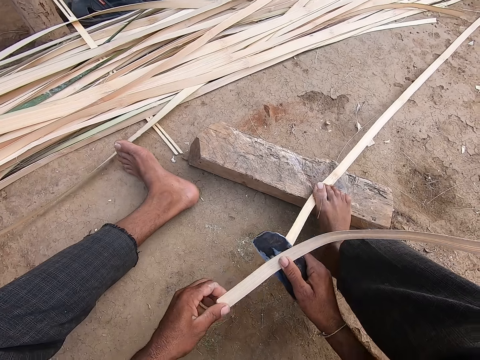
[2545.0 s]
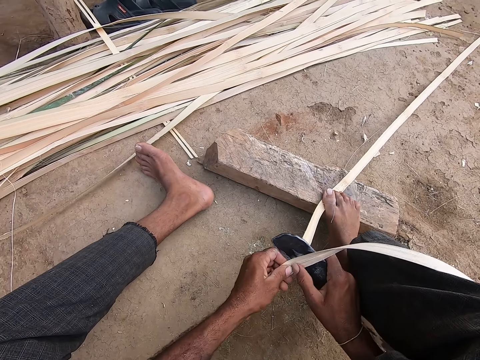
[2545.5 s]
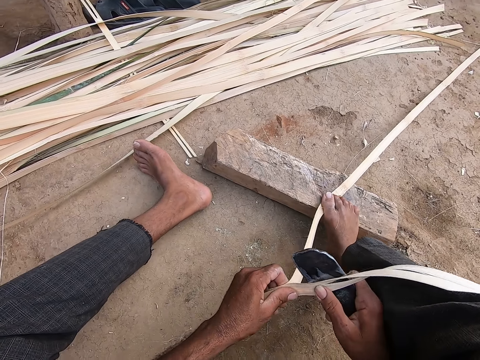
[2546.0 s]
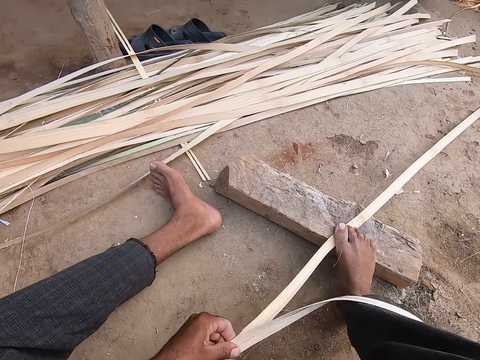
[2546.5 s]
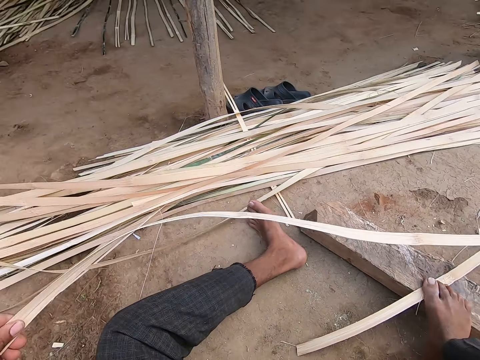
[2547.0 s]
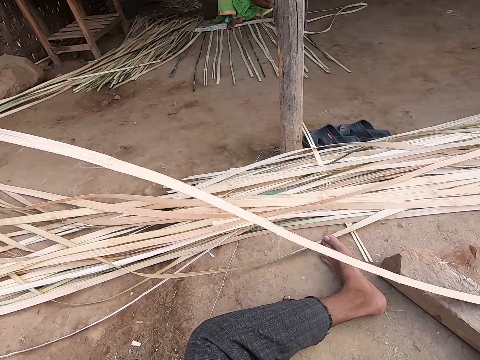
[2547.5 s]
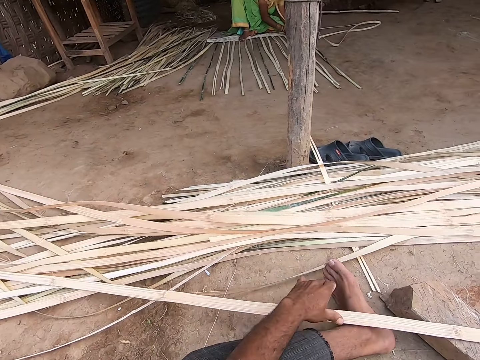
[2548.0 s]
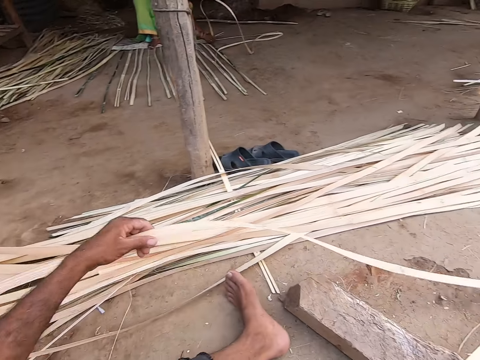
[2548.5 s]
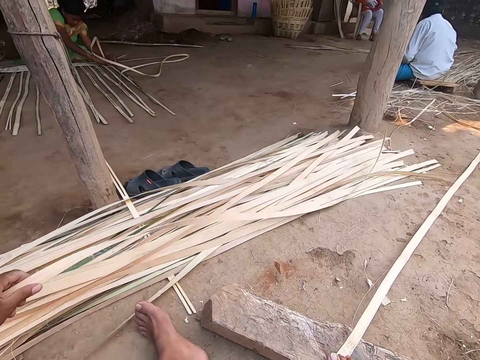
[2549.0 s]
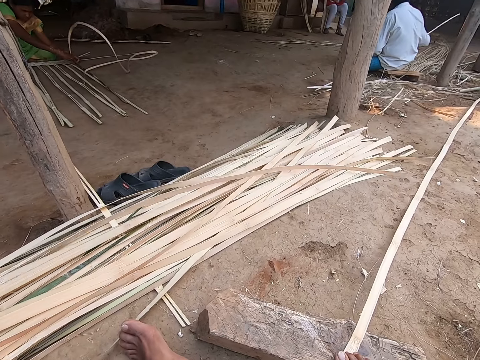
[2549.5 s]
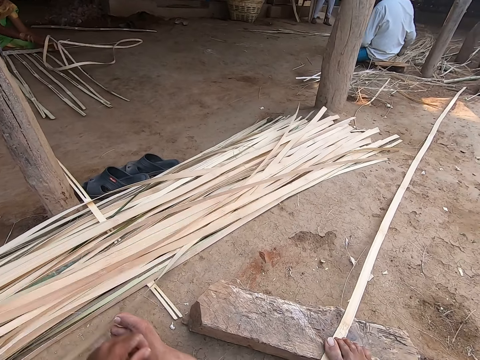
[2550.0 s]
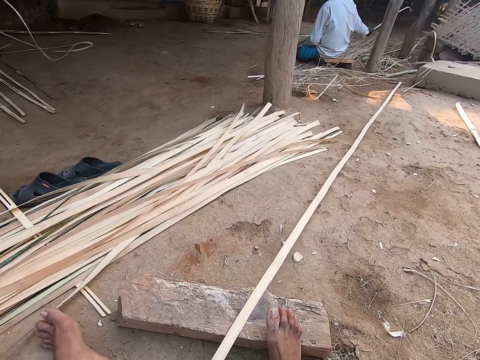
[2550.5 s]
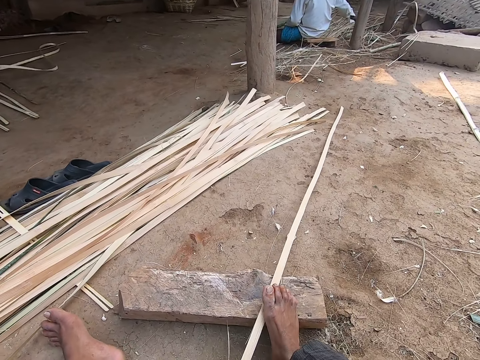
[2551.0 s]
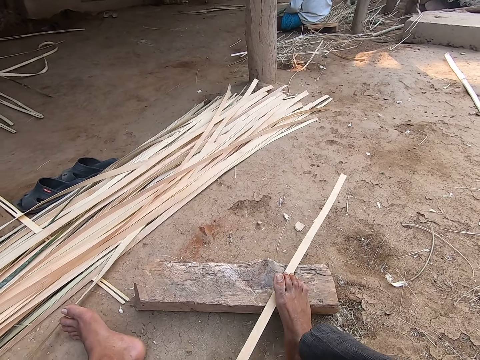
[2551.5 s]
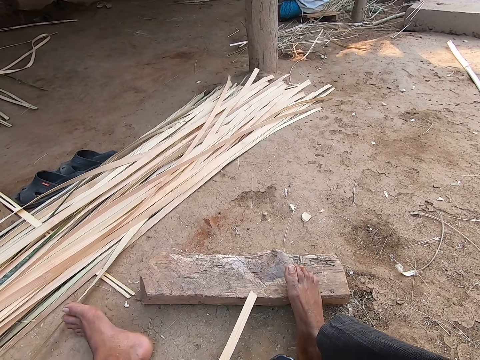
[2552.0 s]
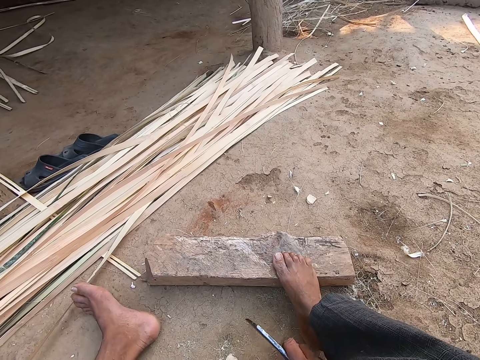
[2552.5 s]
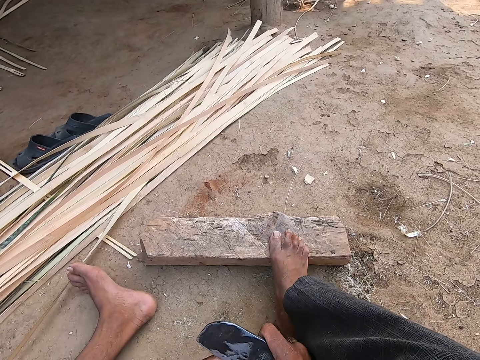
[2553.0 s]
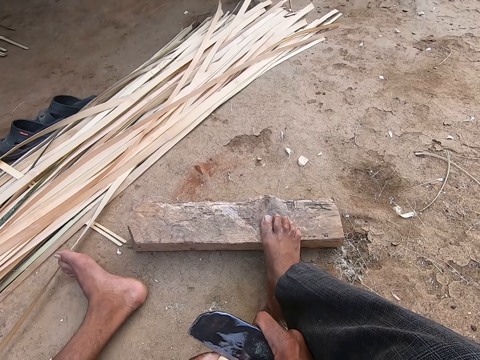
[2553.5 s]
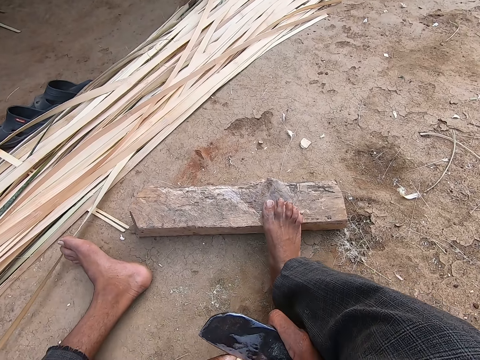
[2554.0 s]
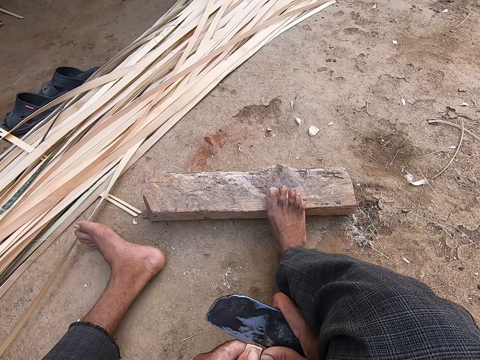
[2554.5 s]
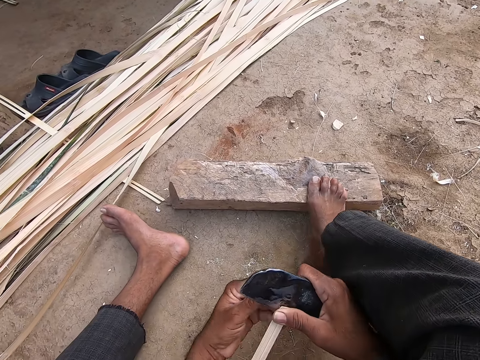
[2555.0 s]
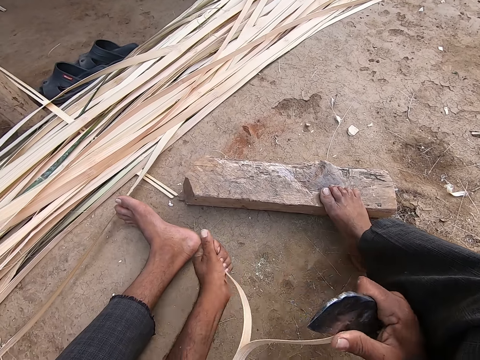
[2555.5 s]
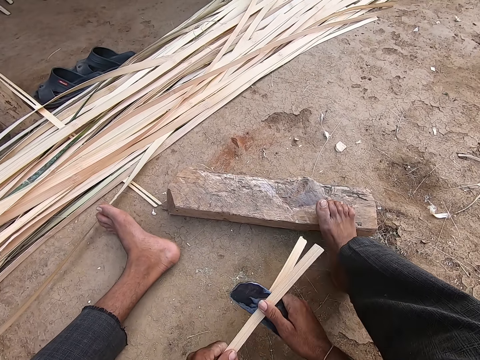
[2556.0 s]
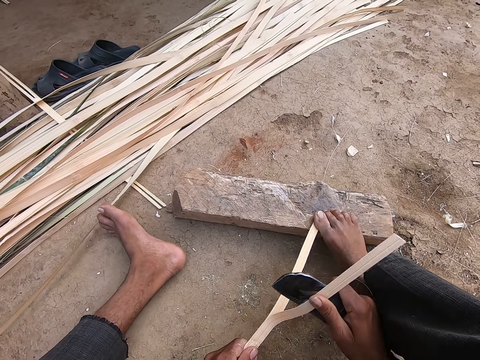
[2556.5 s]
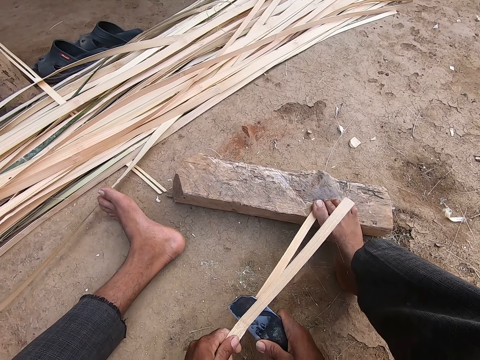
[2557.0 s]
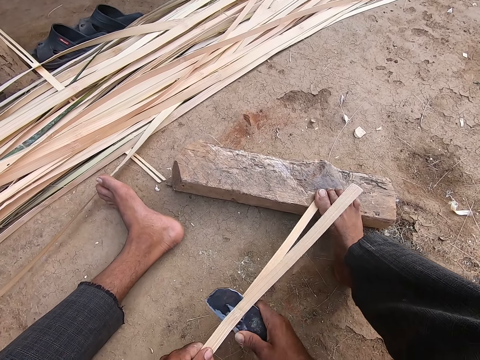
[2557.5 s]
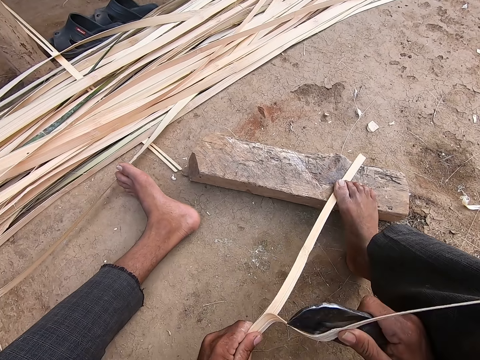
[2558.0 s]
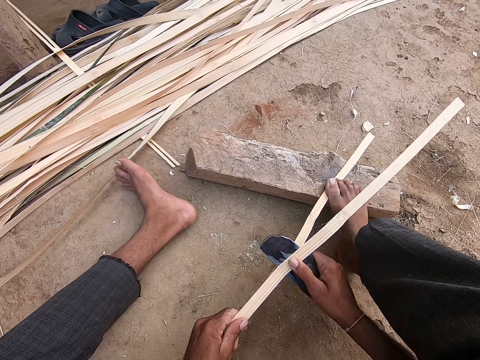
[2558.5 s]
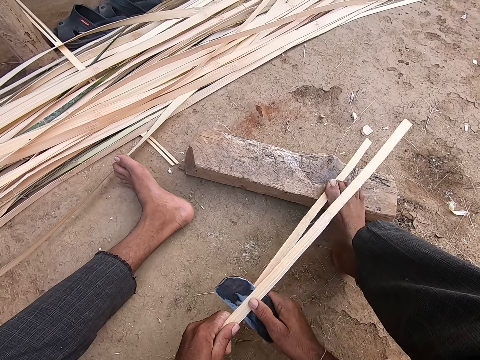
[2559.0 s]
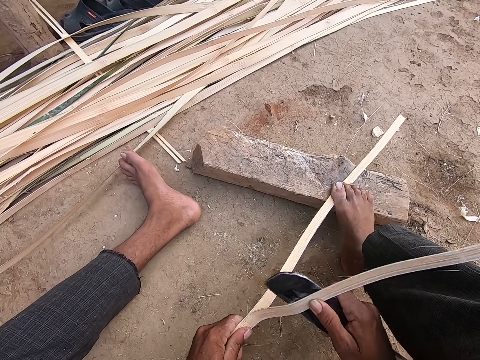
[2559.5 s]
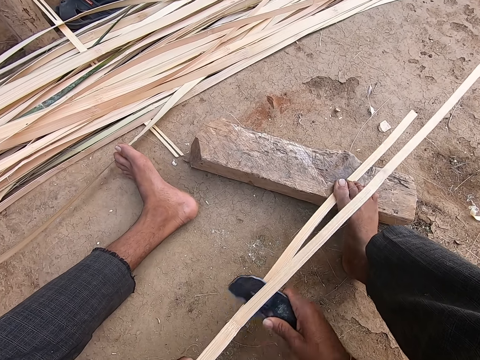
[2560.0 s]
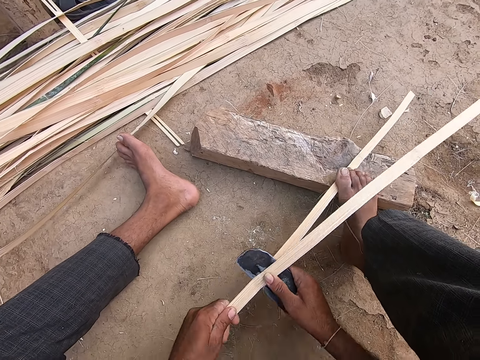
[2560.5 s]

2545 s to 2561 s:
The camera wearer drops a bamboo slat in his left hand on the ground. He adjusts the bamboo slat on the ground with his left hand. He drops a bamboo slat in his left hand on the ground. A man drops a bamboo slat in his right hand on the ground. The camera wearer removes his right leg from the bamboo slat on the wood log on the ground. He pulls the bamboo slat on the wood log on the ground with his left hand. He picks up a reed. He splits the bamboo slat in his left hand with the blade in his right hand. He cuts the reed. He holds the bamboo slat on the wood log with his right leg.

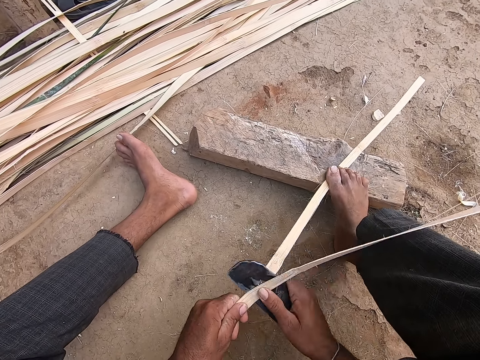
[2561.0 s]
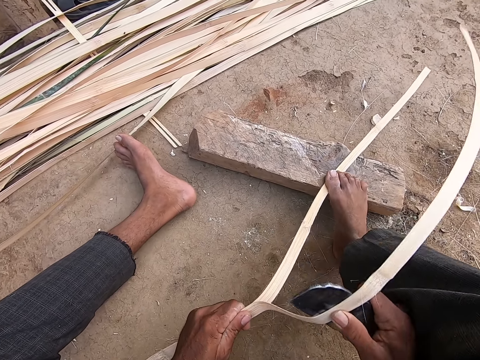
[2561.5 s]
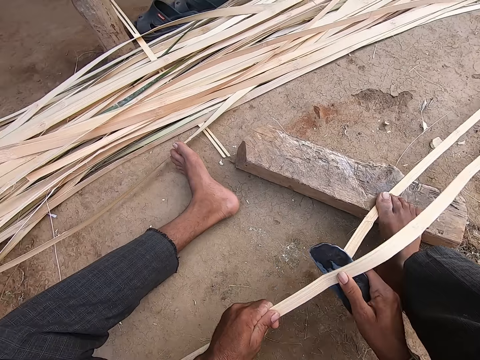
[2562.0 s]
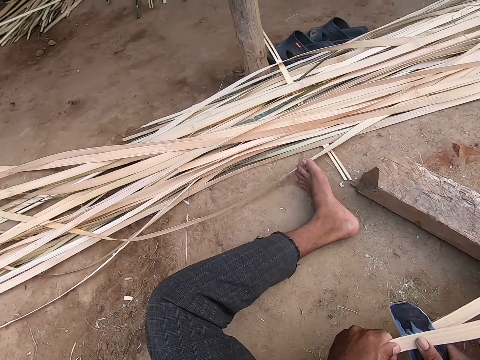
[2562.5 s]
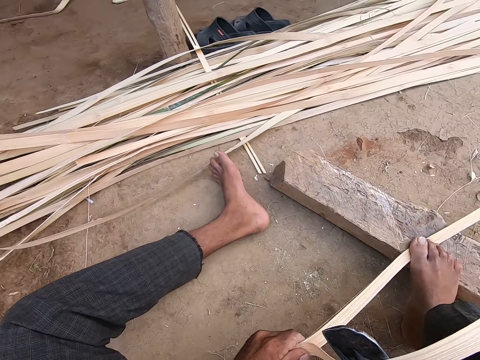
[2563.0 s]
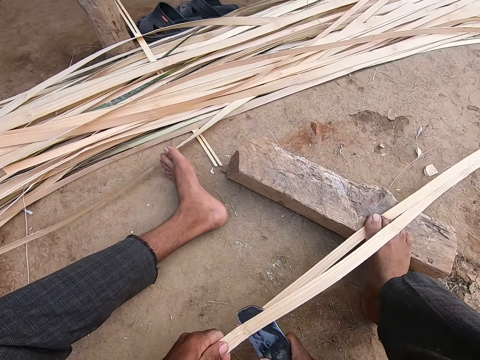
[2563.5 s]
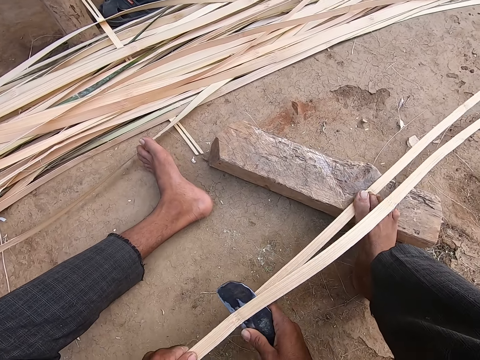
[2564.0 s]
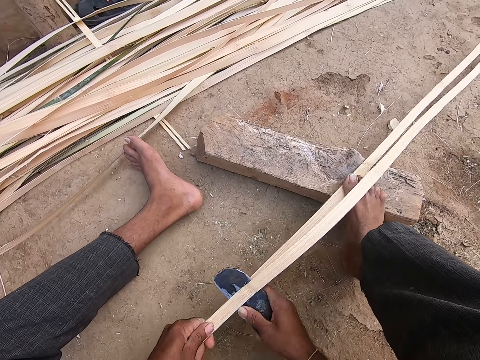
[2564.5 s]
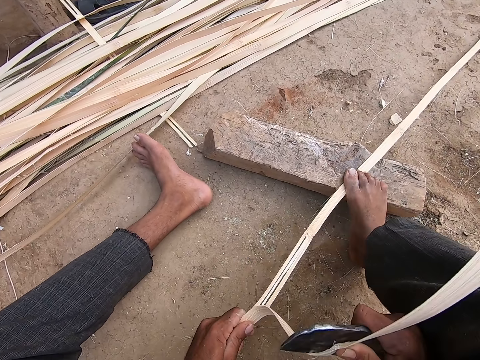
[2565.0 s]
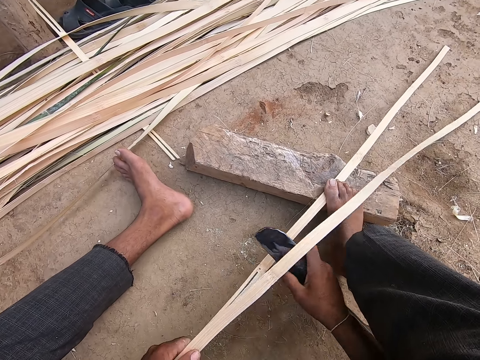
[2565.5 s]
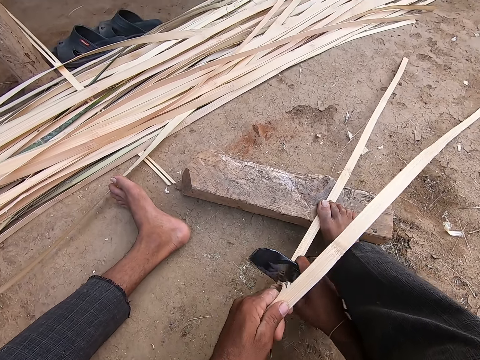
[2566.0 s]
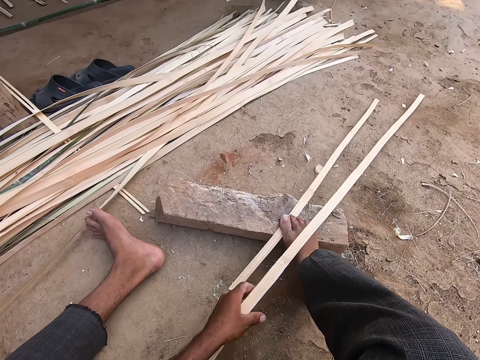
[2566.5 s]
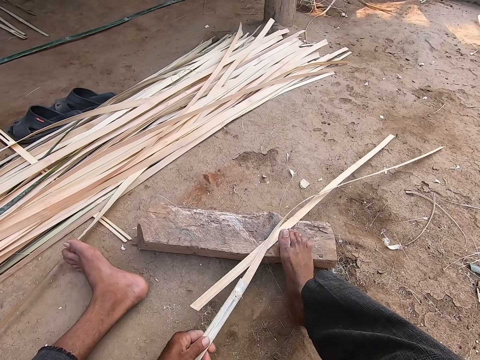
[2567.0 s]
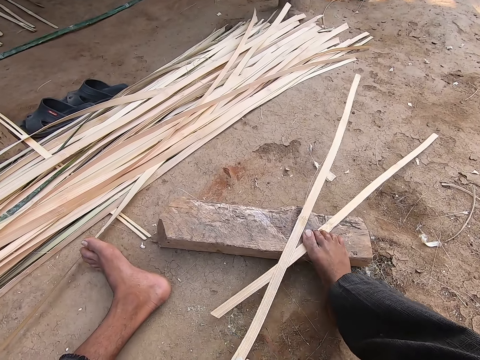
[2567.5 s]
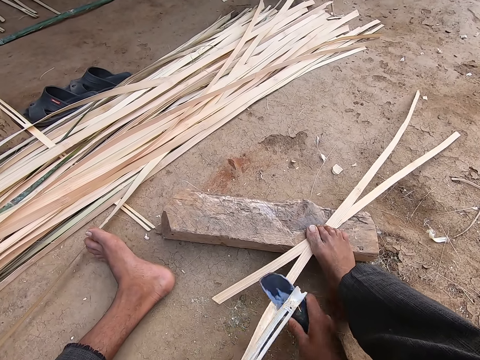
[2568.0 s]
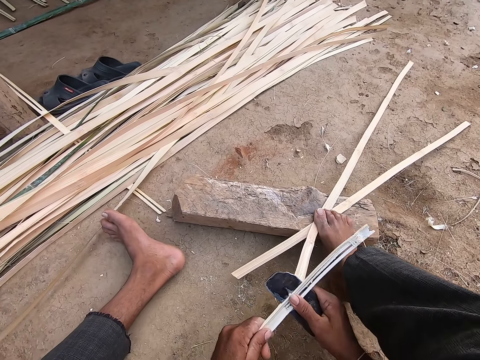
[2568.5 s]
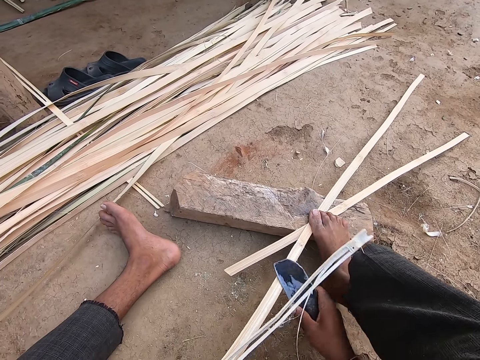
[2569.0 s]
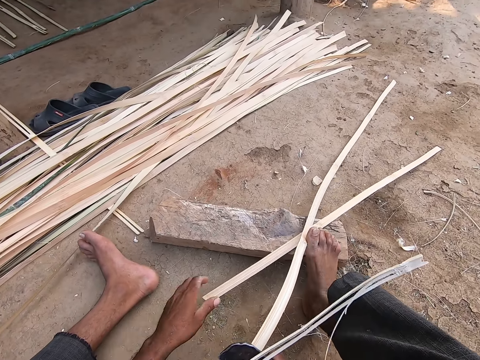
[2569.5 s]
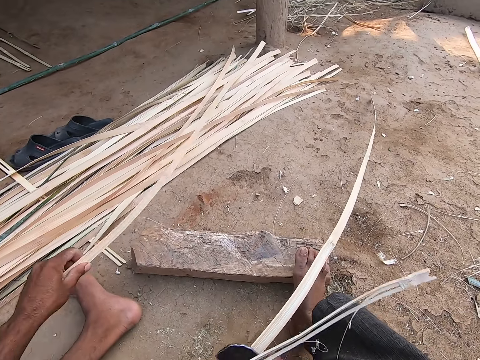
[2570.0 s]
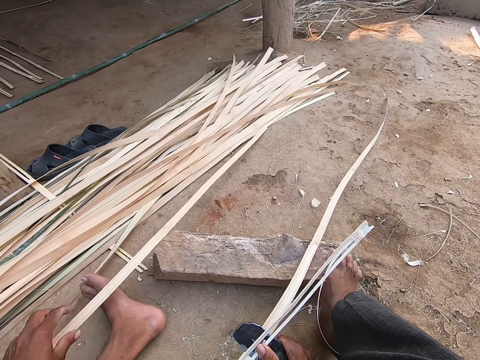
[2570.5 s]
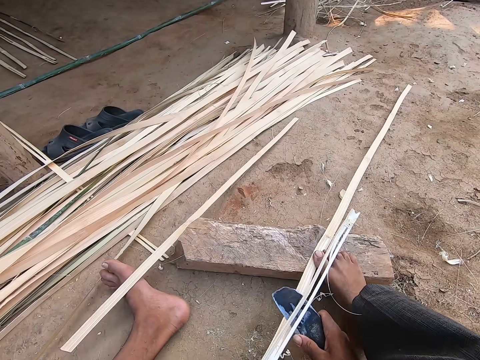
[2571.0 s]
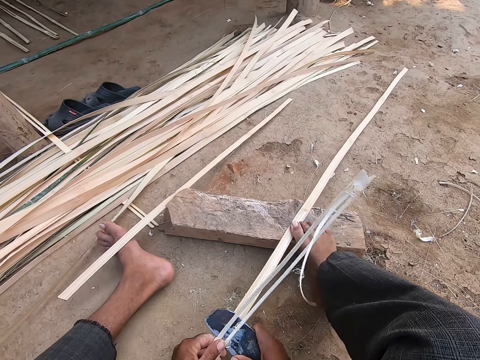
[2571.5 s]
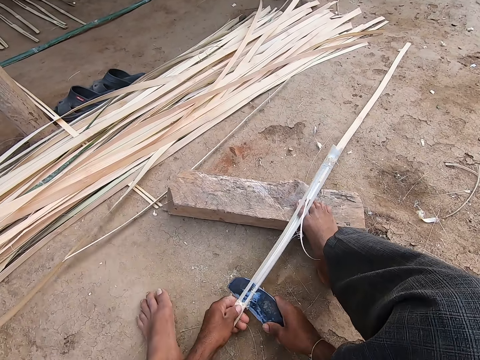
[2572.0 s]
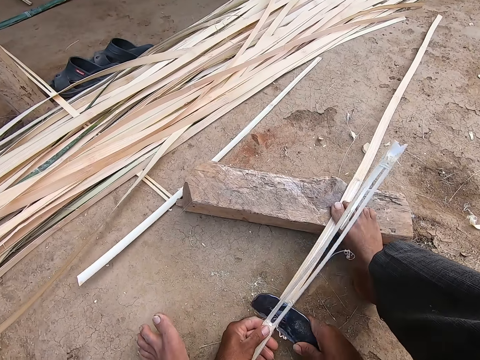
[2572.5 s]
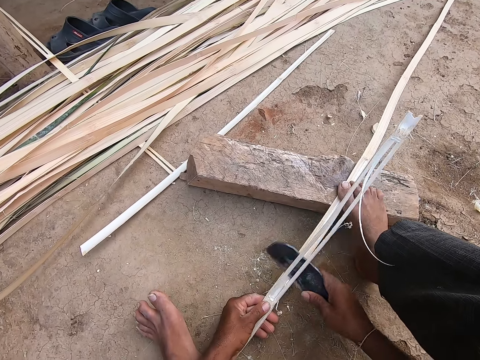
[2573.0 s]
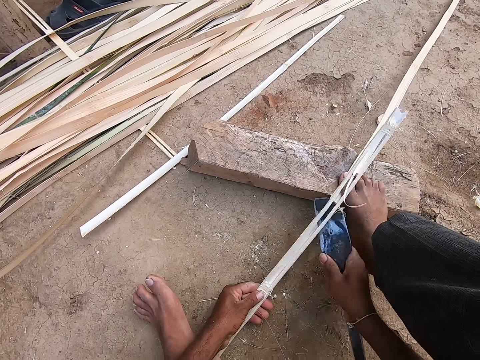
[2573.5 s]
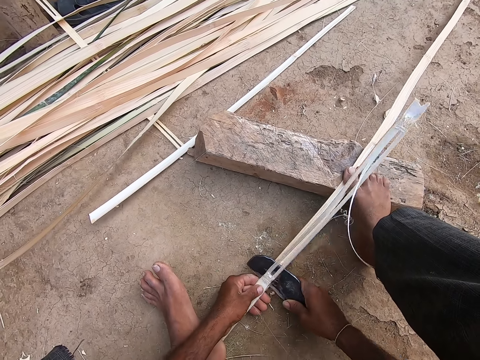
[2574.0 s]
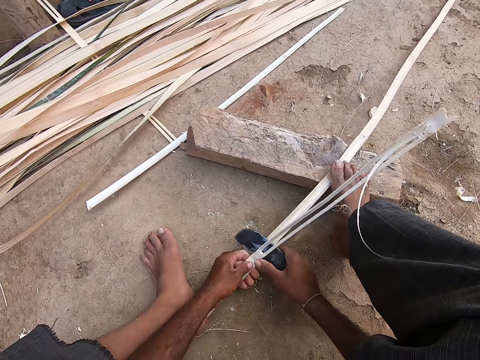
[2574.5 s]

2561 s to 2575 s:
The camera wearer breaks the bamboo slat in his left hand. He splits the bamboo slat in his left hand with the blade in his right hand. He picks up a bamboo slat from the wood log on the ground with his left hand. He drops the bamboo slat in his left hand on his left leg. He cuts the reed.
